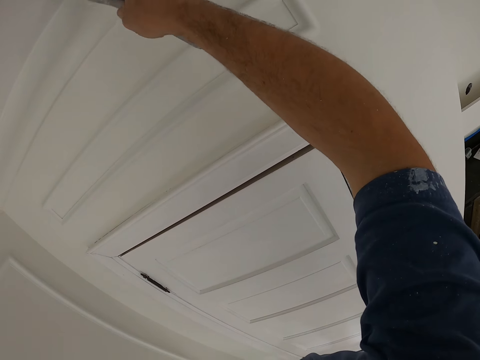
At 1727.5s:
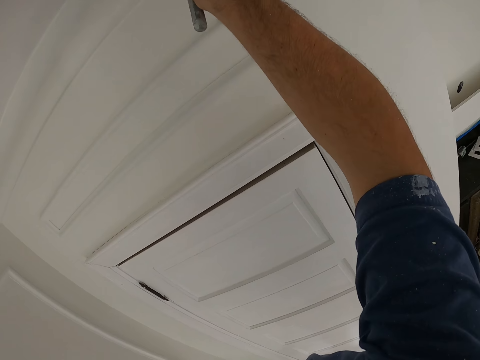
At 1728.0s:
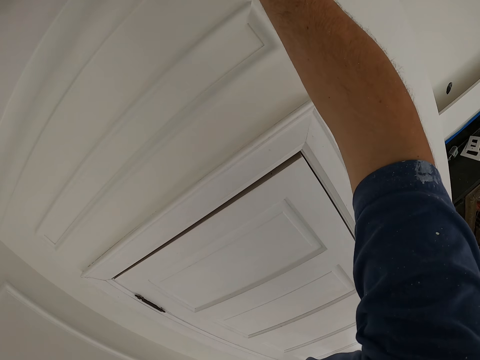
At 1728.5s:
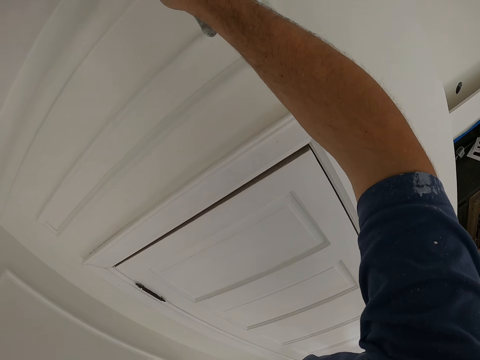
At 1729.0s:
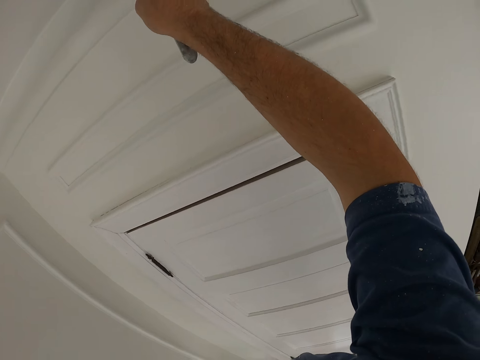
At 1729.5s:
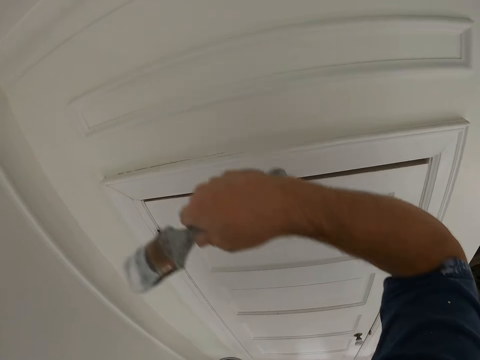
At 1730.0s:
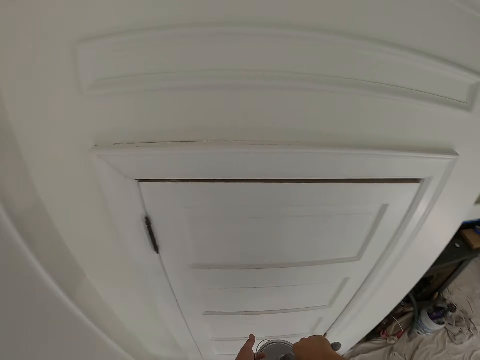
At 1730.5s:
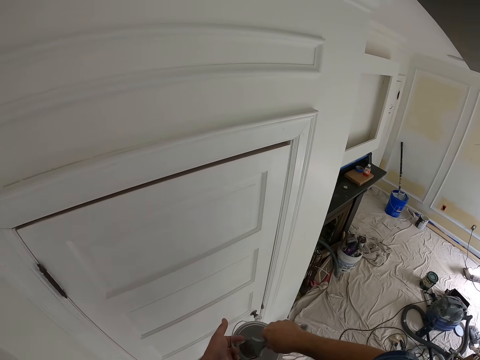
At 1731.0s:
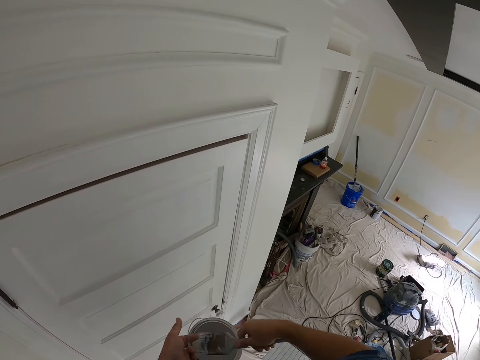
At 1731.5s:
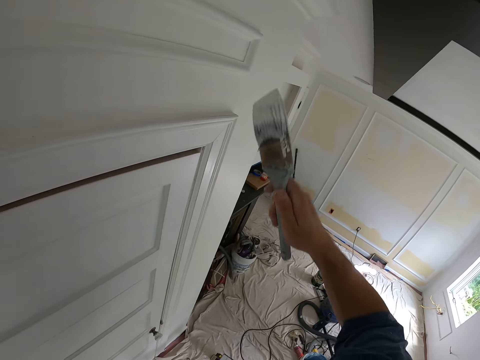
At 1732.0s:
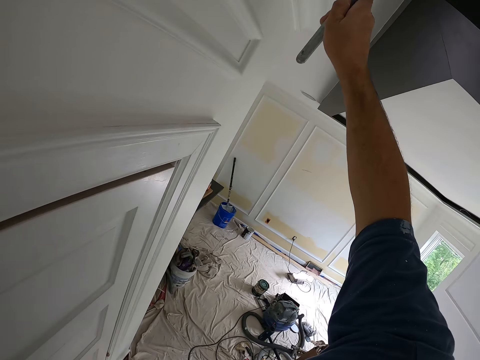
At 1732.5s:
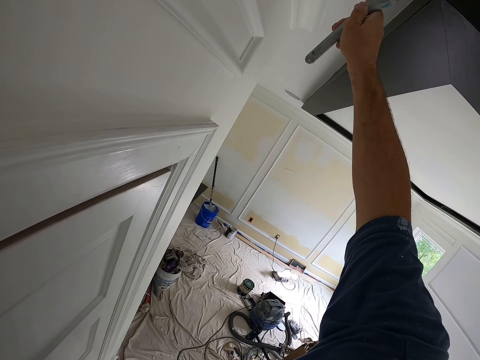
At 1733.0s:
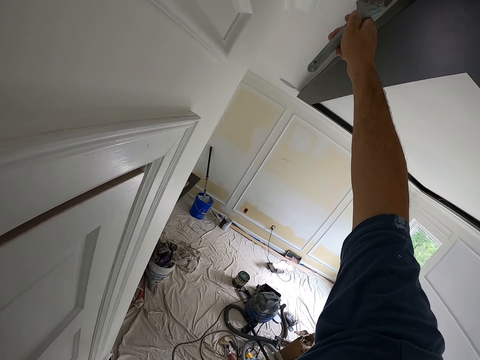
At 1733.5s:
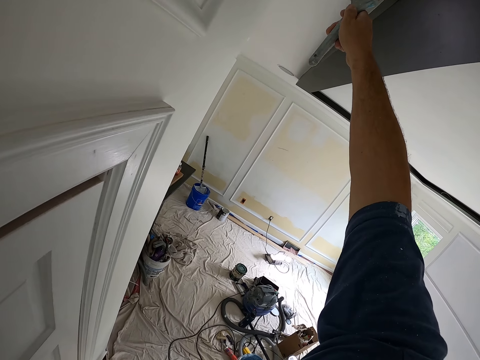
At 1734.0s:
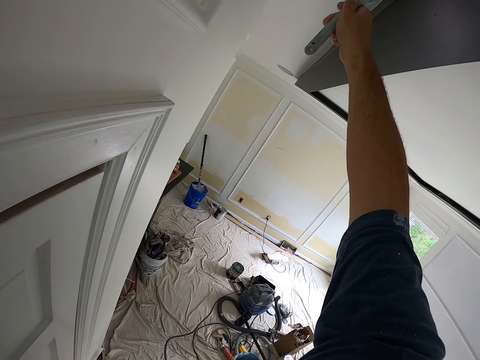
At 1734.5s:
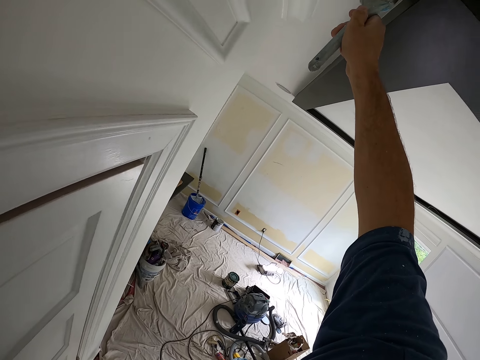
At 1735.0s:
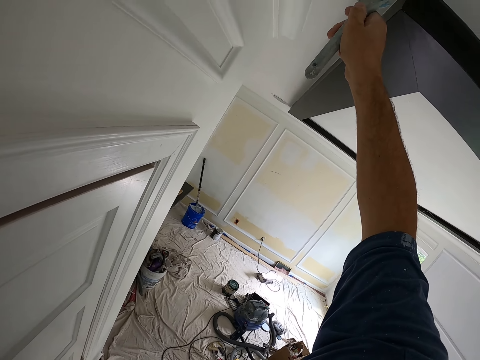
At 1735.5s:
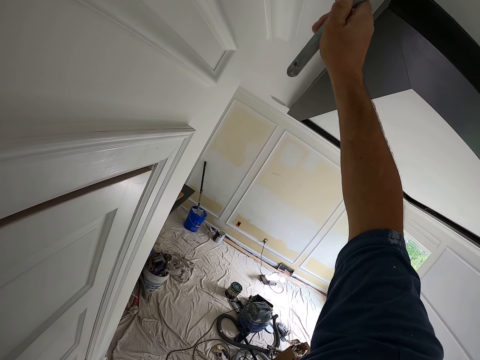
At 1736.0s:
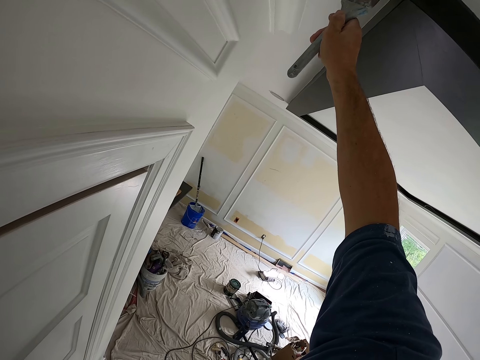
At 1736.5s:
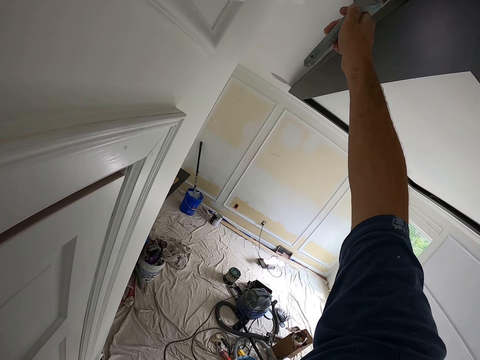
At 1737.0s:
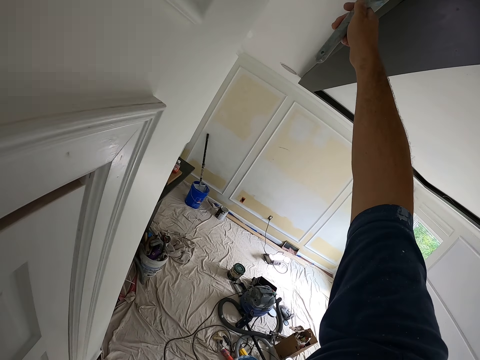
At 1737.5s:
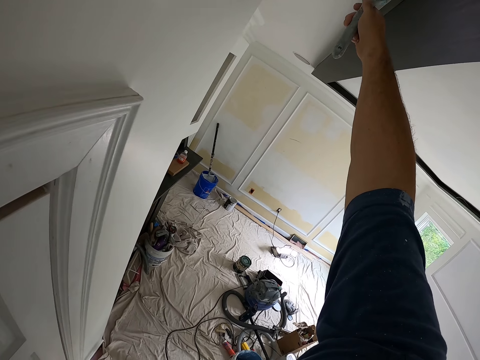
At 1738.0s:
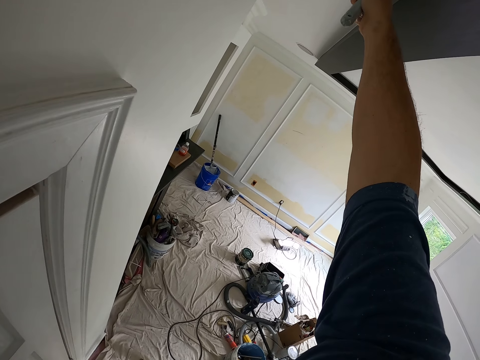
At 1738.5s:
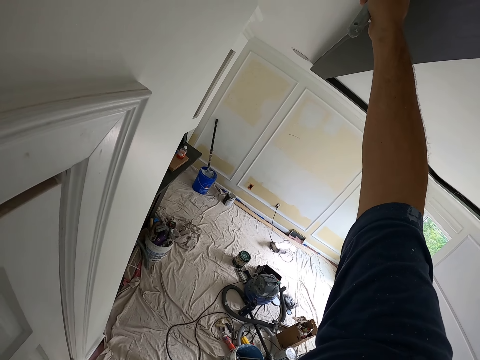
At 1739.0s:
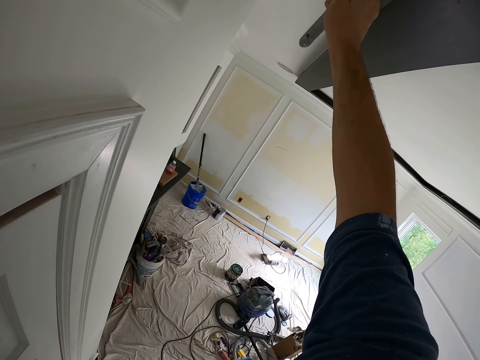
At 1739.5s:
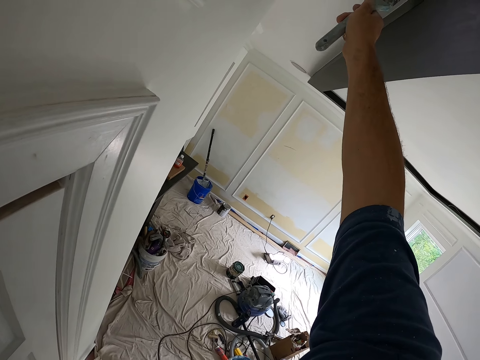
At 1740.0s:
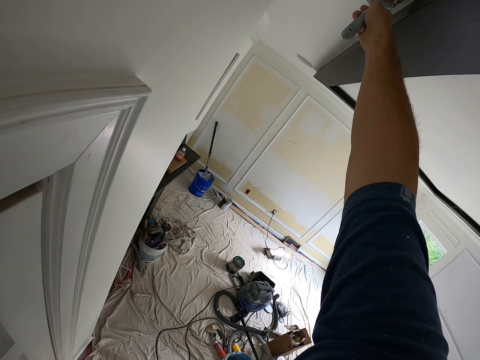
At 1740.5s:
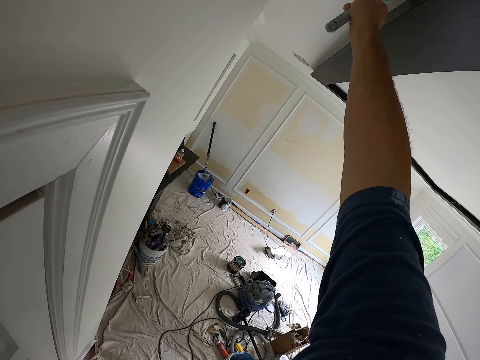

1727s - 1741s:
The camera wearer removes the paint brush from the wall. They touch the paint in the paint can with the paint brush. They remove the paint brush from the paint can. They paint the wall with the paint brush.

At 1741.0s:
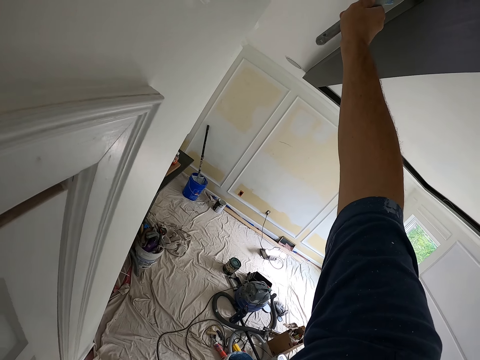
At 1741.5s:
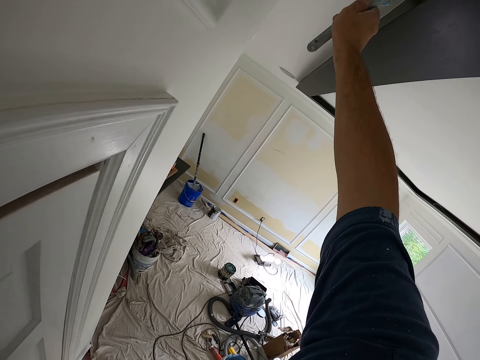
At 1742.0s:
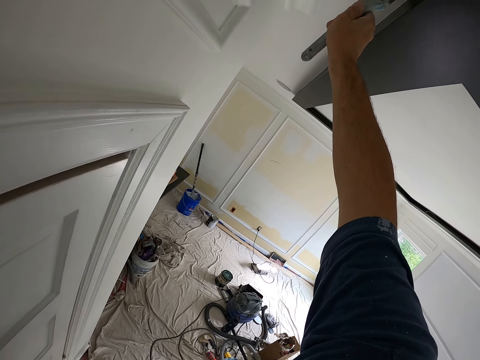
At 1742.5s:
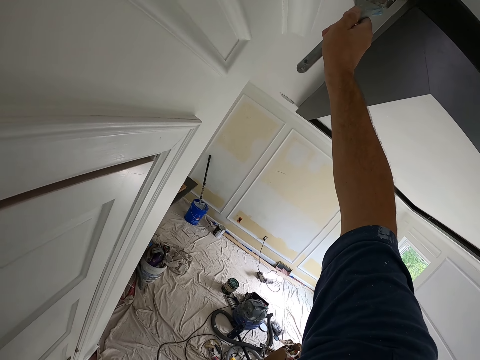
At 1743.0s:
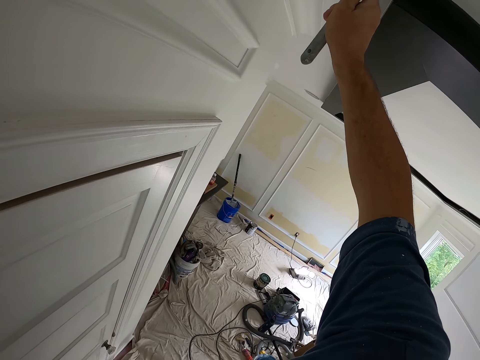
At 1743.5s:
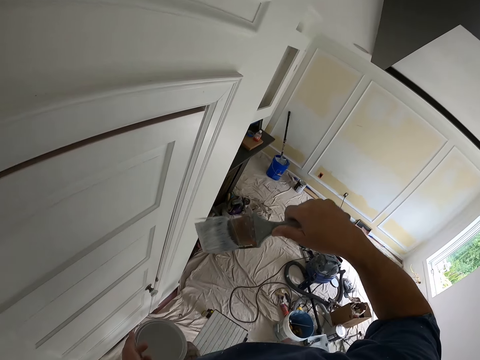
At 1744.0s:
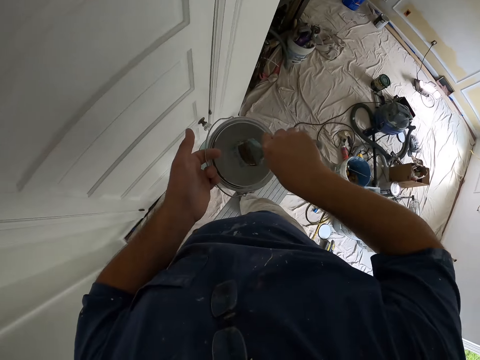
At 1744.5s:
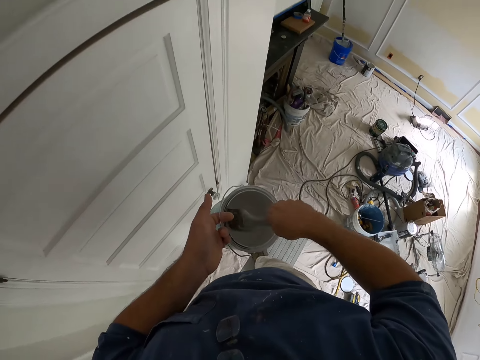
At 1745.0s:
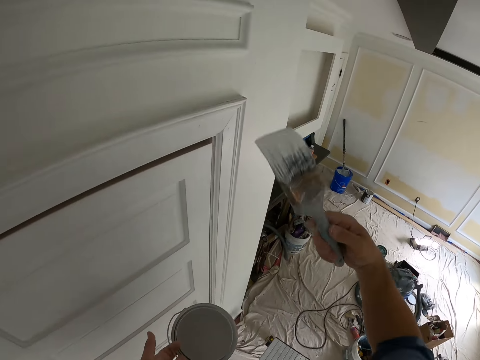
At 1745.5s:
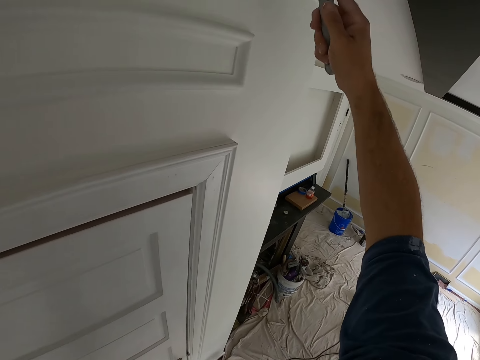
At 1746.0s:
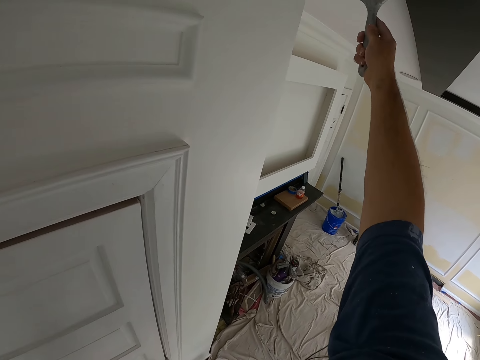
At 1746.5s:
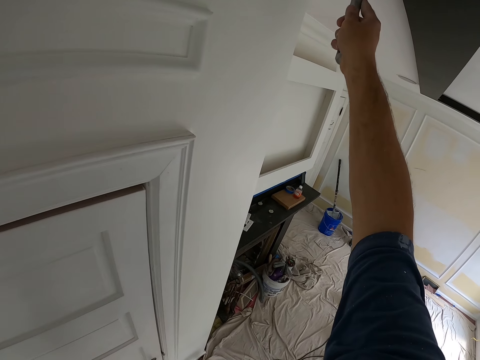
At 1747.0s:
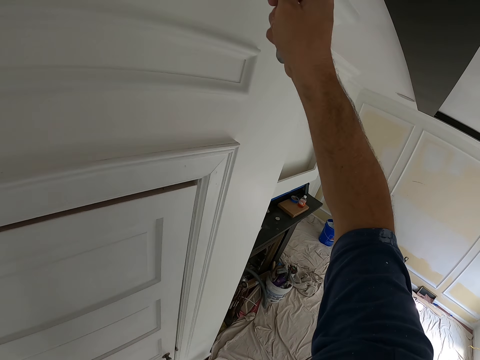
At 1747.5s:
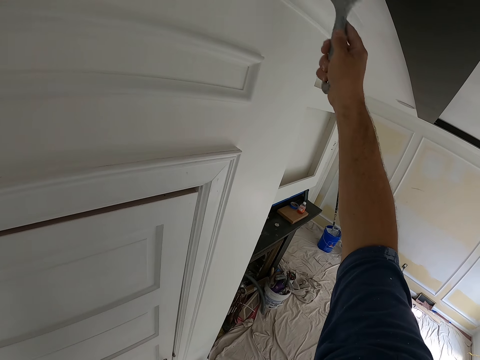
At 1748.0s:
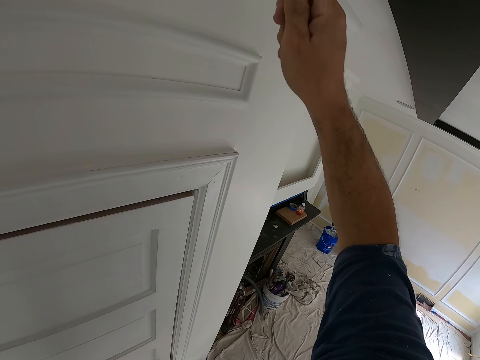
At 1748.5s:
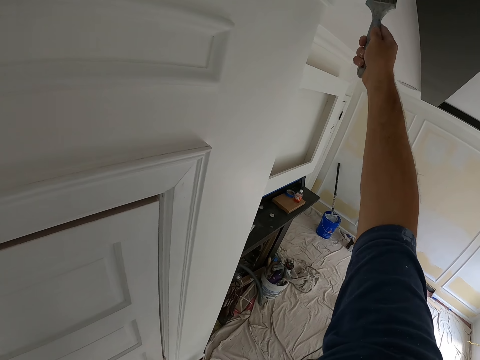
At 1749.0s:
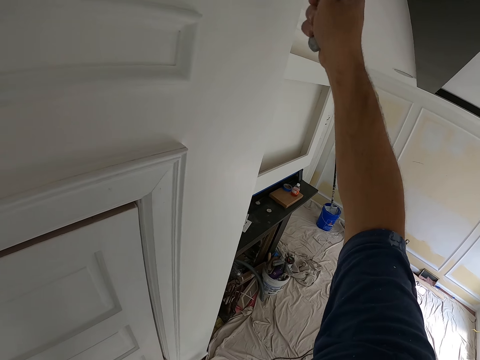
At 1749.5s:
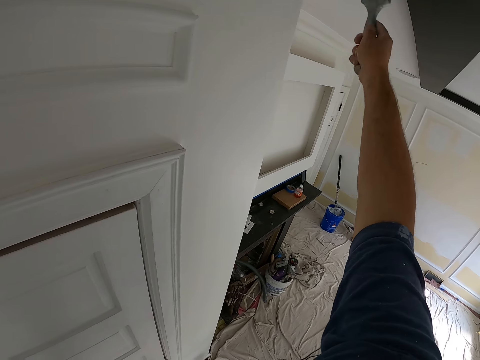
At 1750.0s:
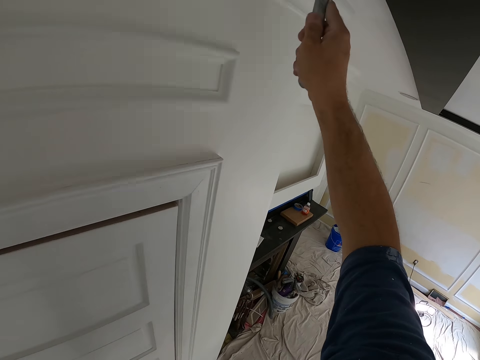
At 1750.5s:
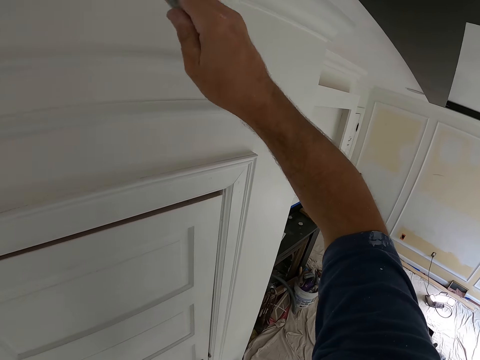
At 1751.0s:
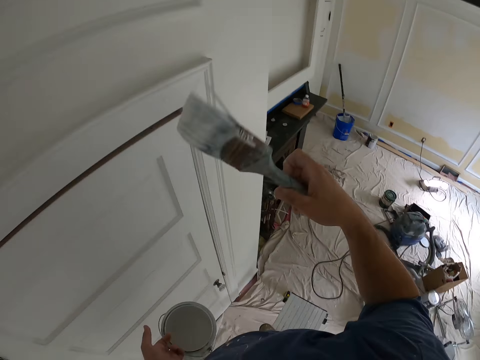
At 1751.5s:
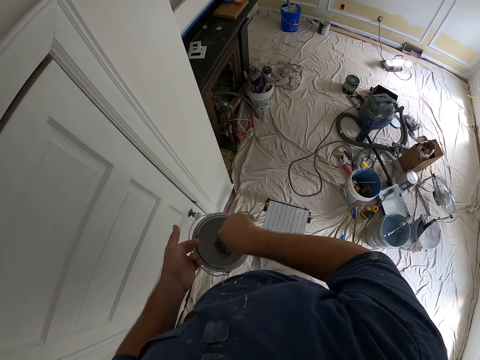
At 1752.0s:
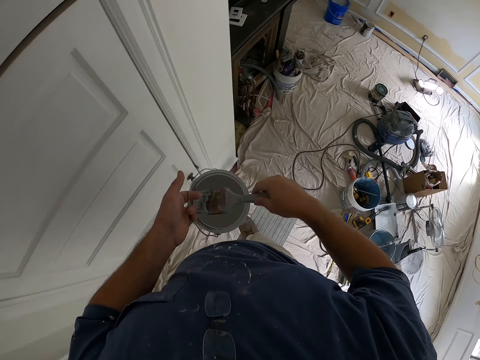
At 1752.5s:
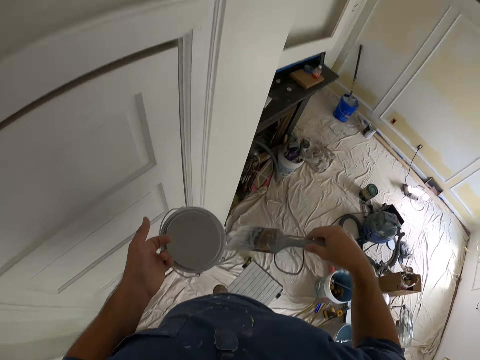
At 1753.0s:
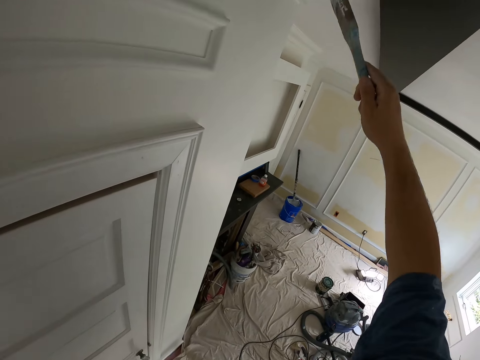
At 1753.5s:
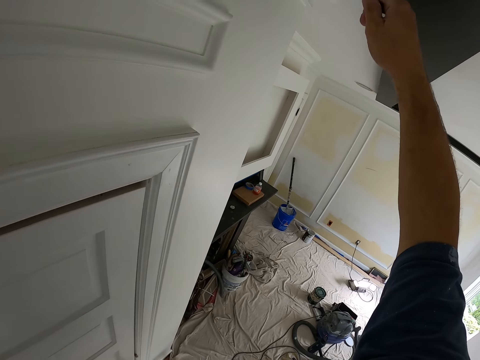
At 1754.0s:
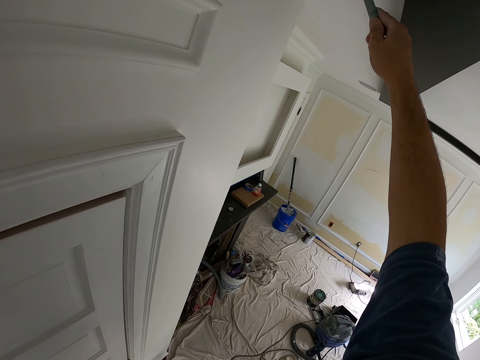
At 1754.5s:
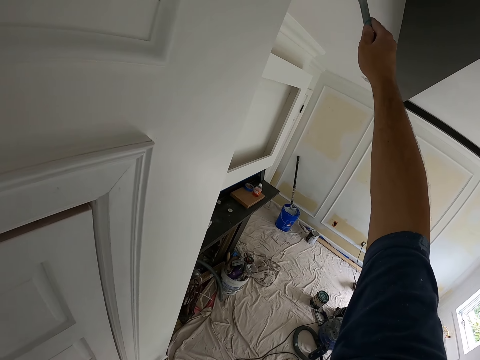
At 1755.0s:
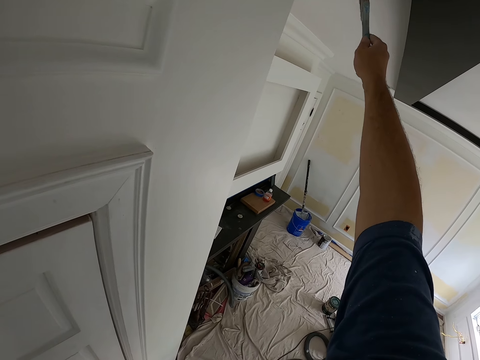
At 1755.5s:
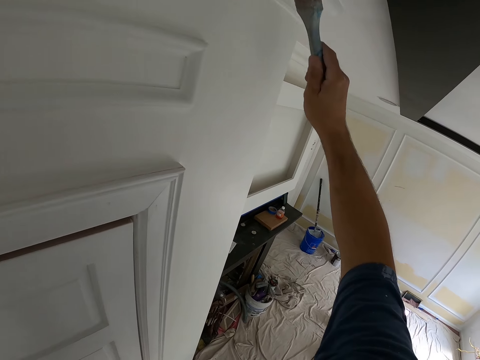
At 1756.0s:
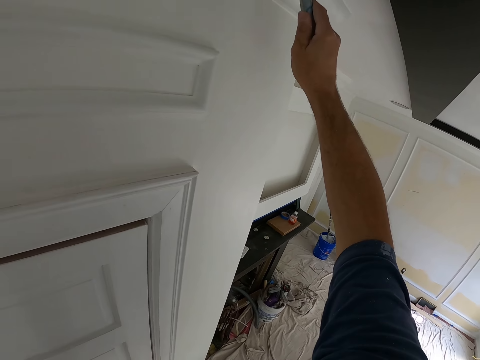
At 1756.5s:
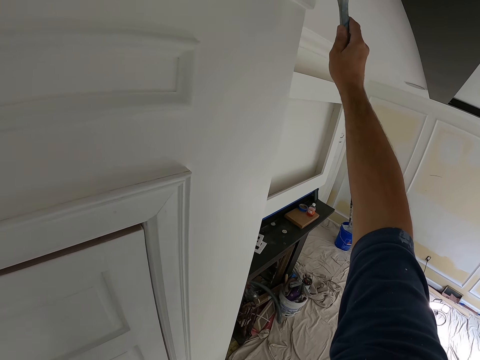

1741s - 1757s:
The camera wearer removes the paint brush from the wall. They touch the paint in the paint can with the paint brush. They remove the paint brush from the paint can. They paint the wall with the paint brush. They remove the paint brush from the wall. They touch the paint in the paint can with the paint brush. They remove the paint brush from the paint can. They paint the wall with the paint brush.
